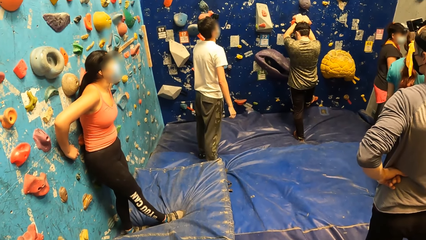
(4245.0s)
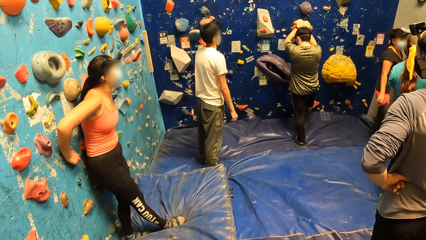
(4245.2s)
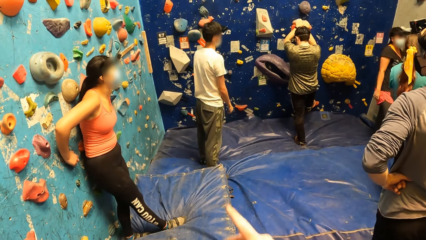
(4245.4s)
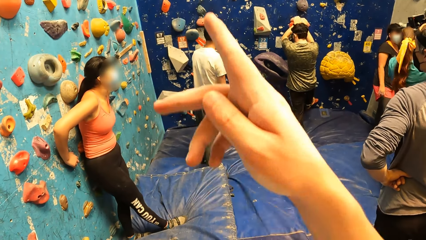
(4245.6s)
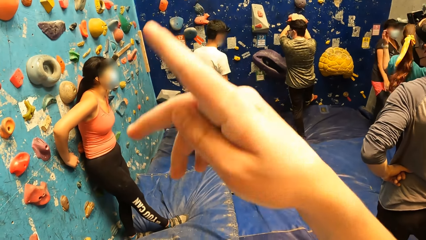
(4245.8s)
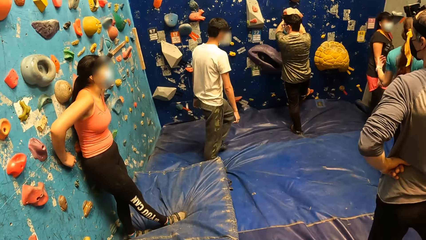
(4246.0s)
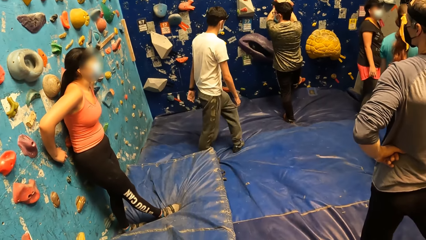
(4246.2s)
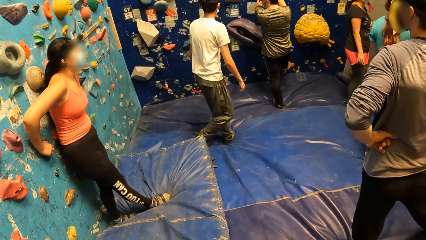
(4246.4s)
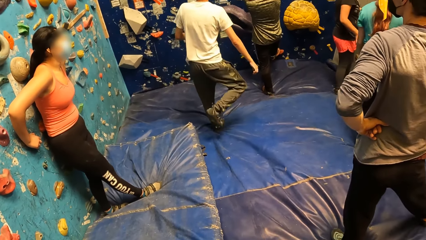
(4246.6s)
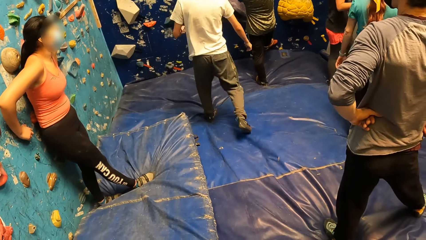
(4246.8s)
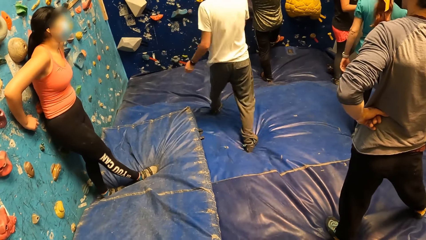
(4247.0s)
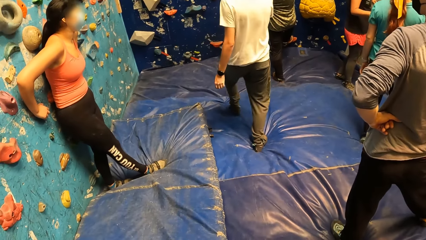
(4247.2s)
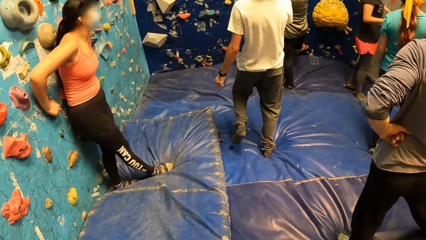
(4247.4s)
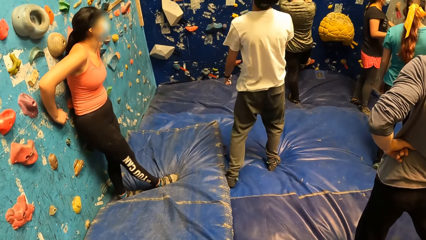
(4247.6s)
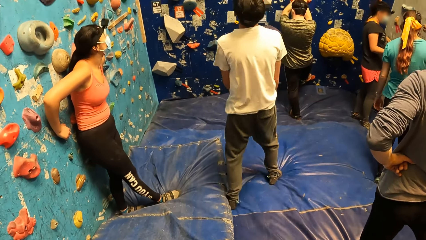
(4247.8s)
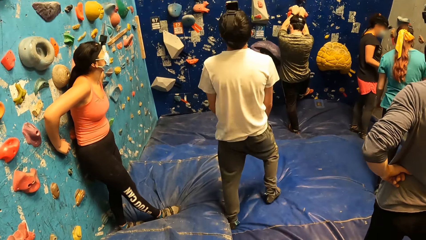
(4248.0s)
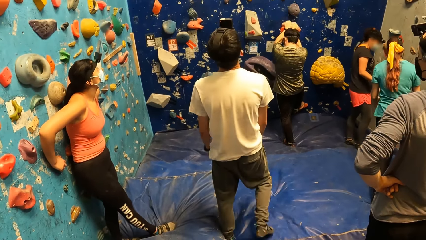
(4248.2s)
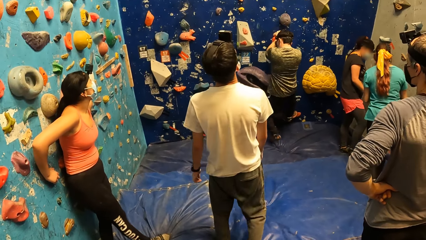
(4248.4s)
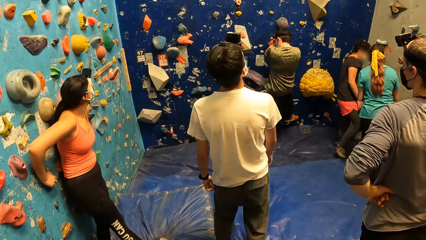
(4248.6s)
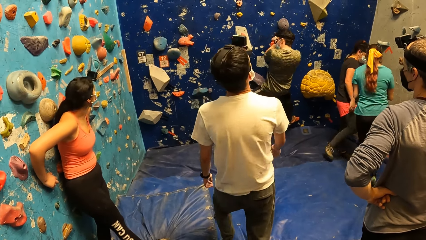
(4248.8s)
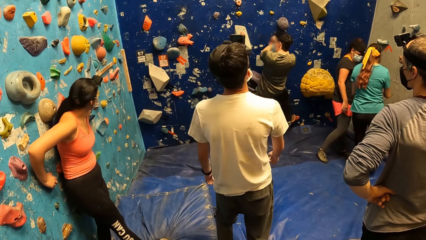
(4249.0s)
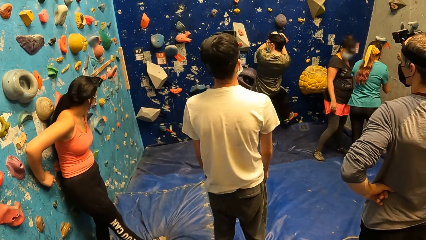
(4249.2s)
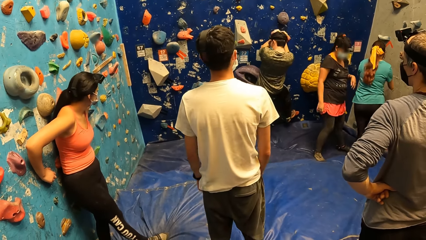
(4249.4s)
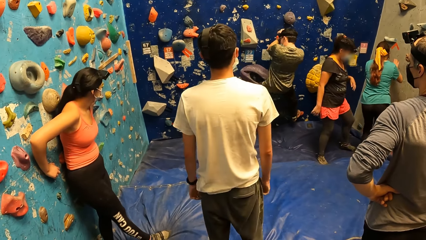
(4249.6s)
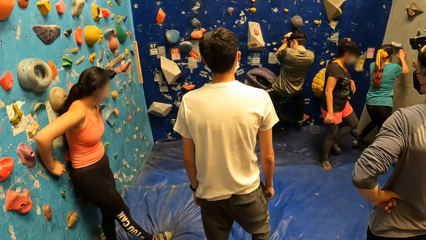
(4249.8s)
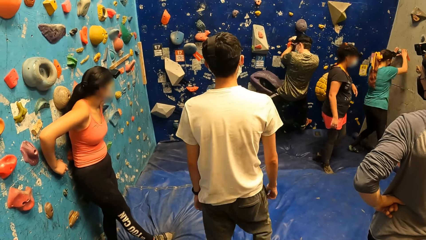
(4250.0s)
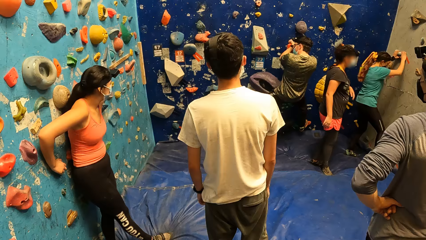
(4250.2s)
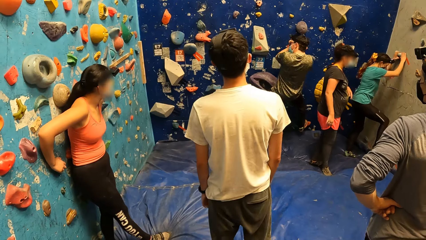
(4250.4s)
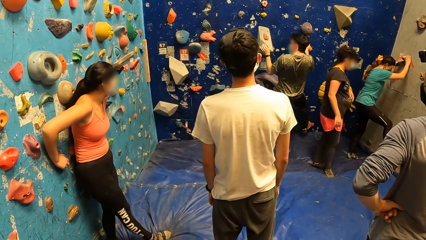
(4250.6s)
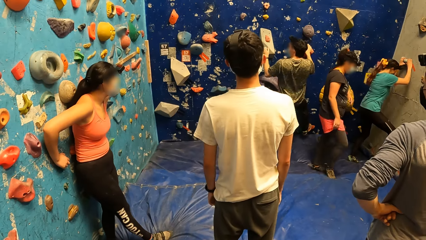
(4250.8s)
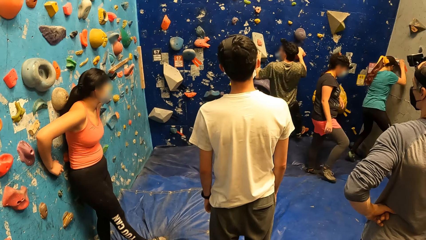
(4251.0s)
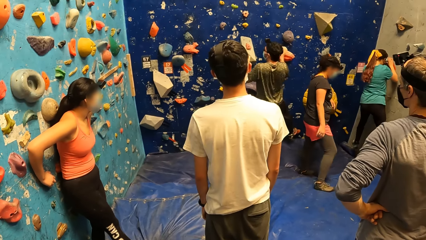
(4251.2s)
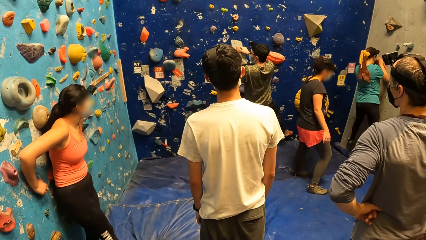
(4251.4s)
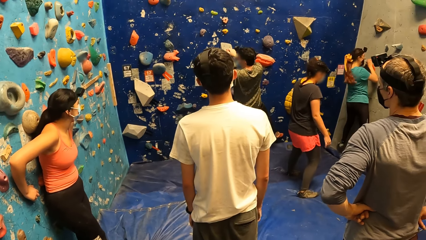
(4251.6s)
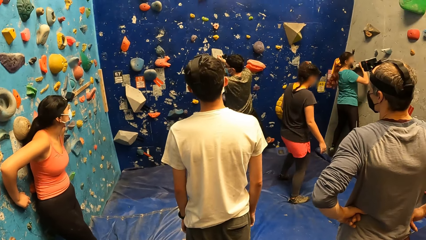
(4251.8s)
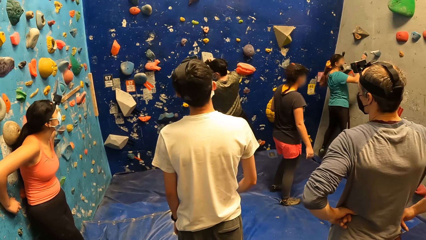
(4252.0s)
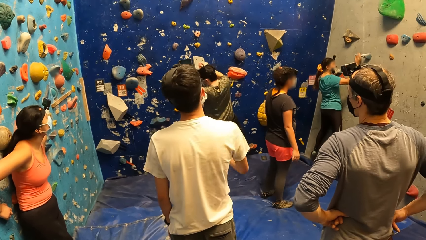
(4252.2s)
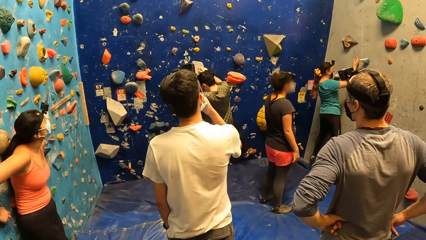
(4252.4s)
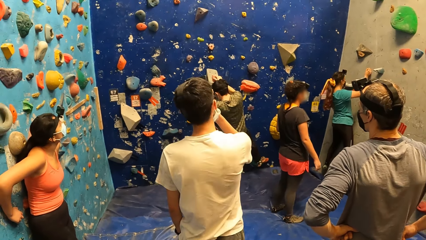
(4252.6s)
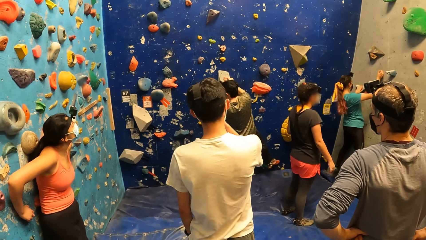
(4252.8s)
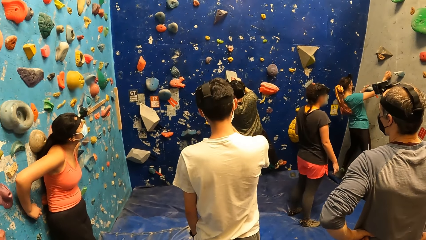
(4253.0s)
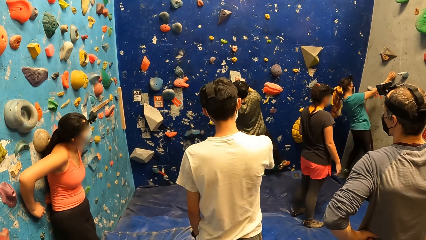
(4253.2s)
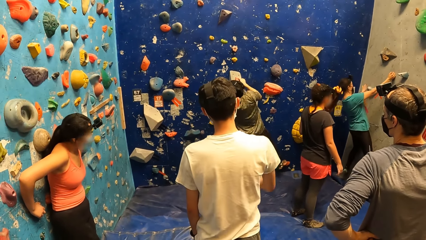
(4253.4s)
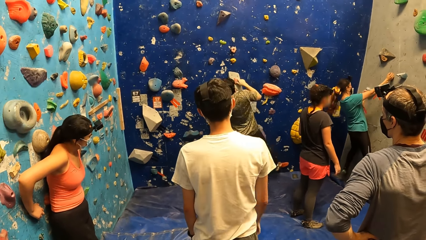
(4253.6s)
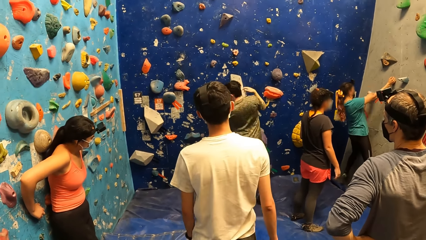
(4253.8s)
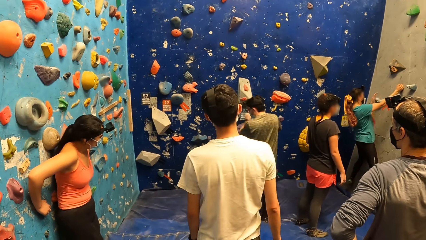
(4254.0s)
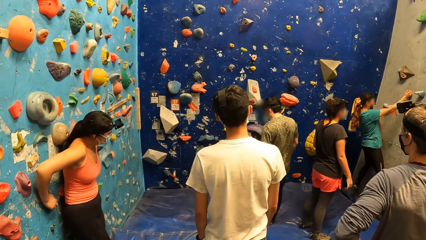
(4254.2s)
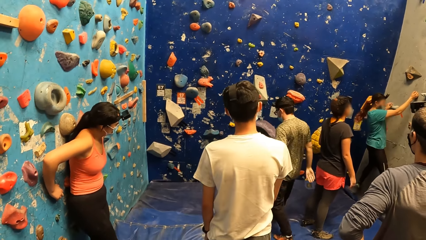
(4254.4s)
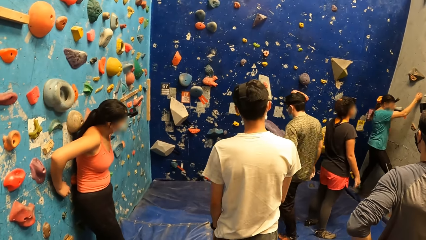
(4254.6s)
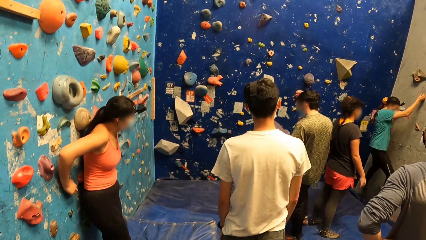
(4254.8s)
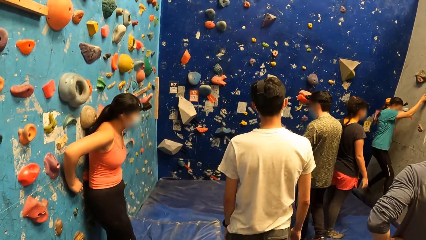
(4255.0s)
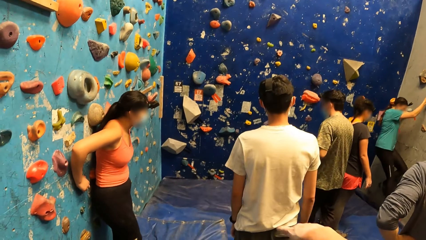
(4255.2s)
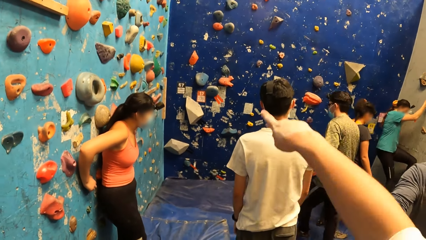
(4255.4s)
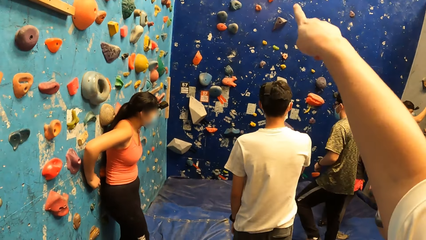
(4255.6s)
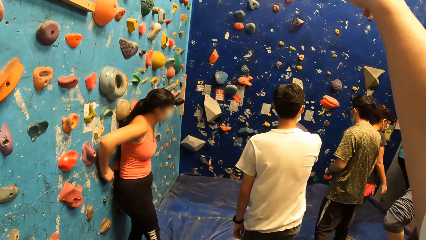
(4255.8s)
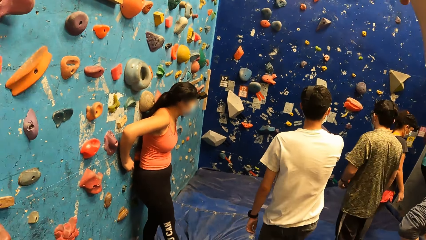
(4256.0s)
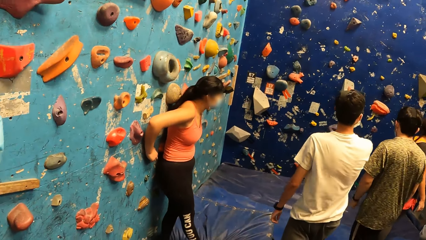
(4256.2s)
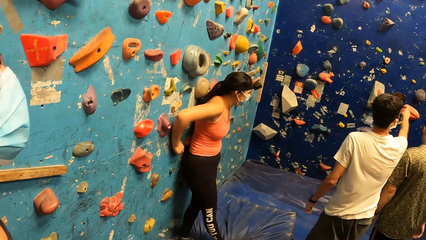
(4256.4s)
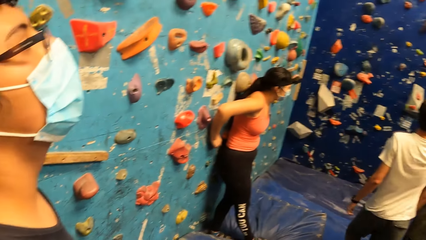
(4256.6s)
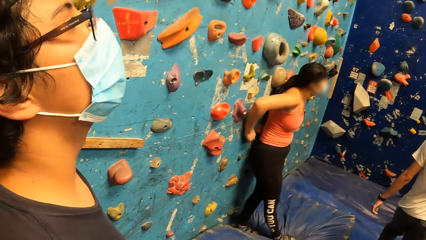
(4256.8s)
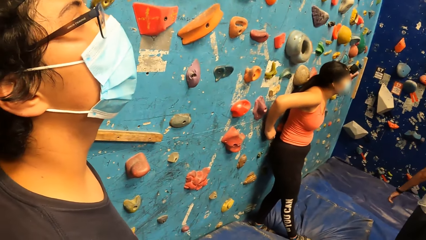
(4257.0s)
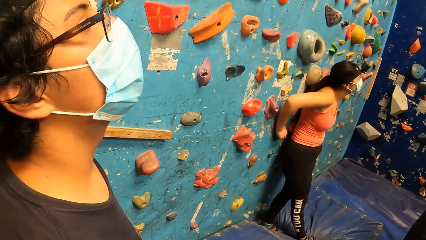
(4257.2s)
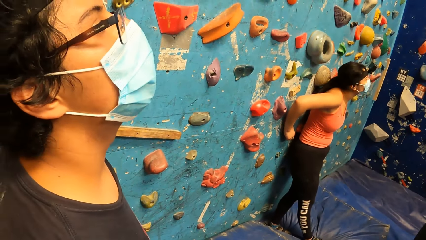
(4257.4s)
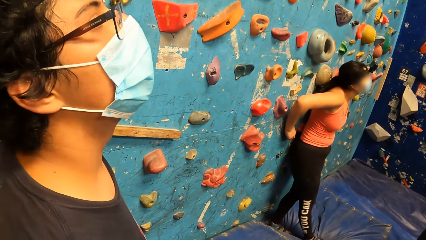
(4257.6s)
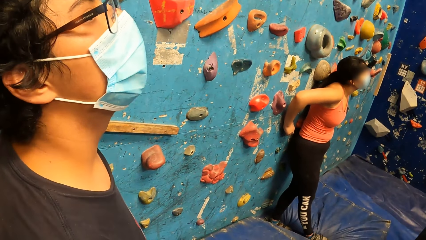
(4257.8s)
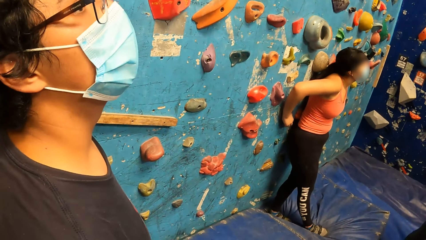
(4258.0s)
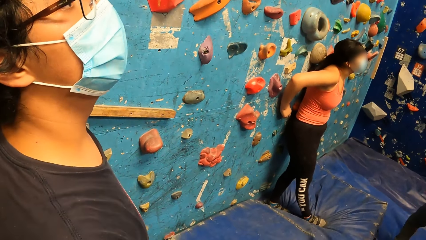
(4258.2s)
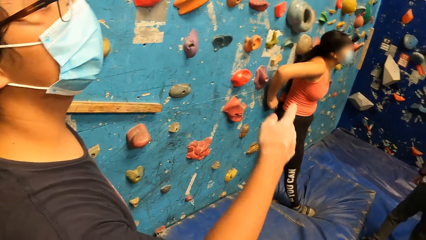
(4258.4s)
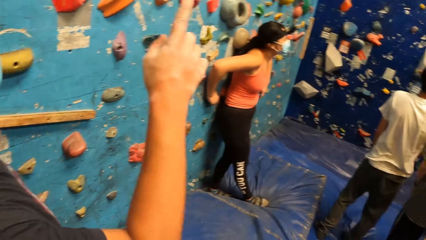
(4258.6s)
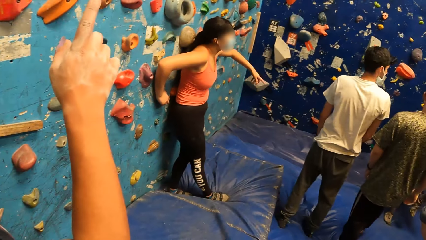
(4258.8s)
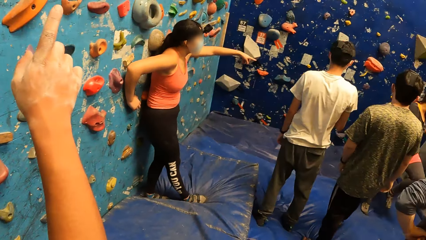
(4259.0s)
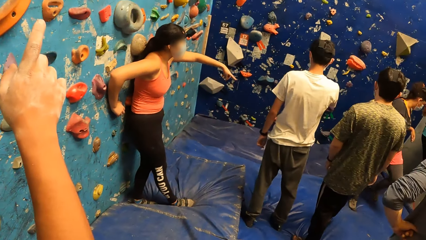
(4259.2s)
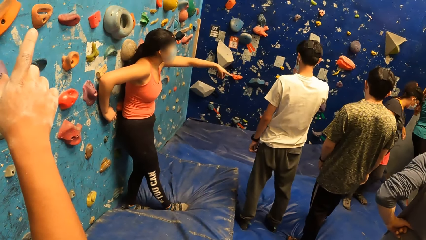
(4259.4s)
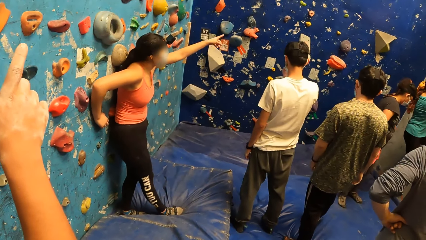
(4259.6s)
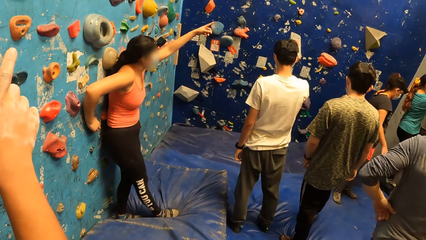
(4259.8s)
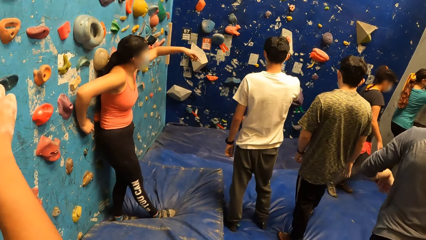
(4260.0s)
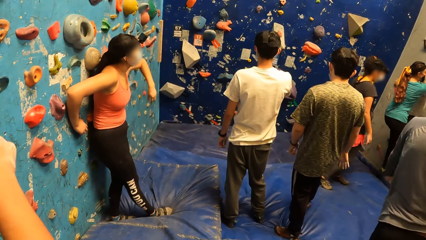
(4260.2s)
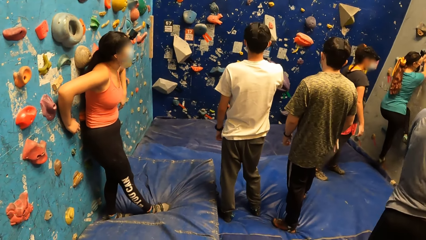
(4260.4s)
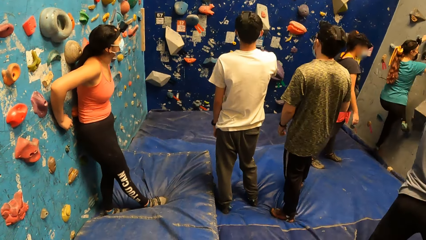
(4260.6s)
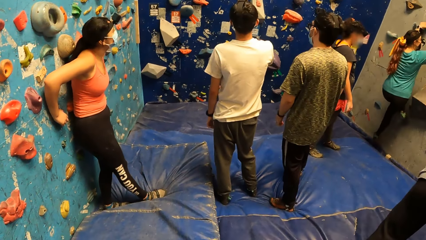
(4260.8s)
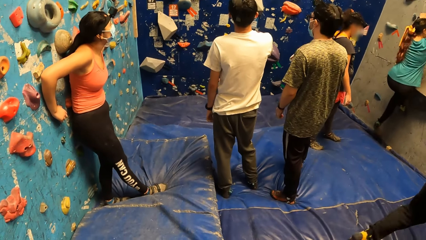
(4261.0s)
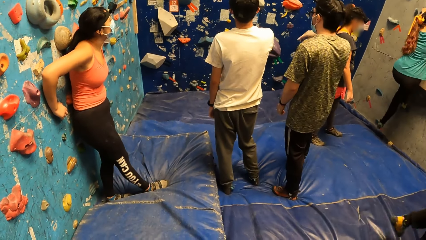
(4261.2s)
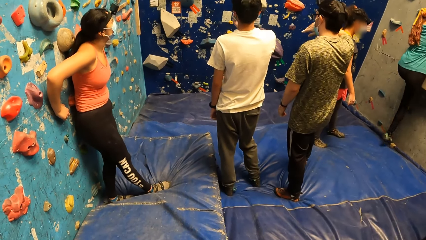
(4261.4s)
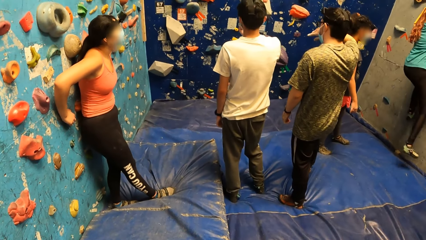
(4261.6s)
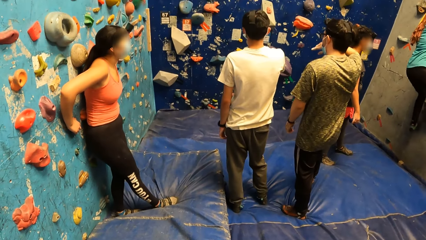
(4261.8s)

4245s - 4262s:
A man moves toward the camera wearer. Another man climbs the wall. The other man jumps down from the wall. Another man moves back. A woman interacts with the first man.
